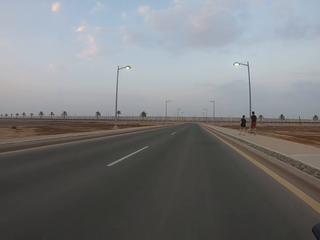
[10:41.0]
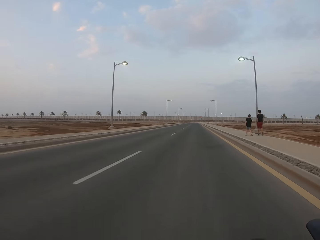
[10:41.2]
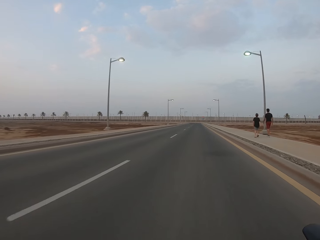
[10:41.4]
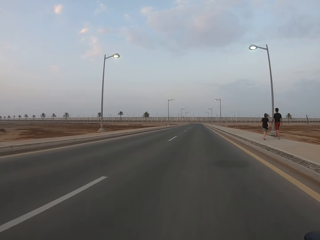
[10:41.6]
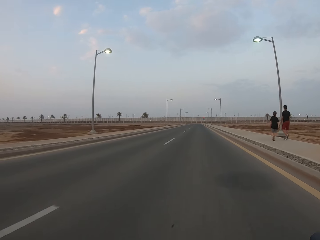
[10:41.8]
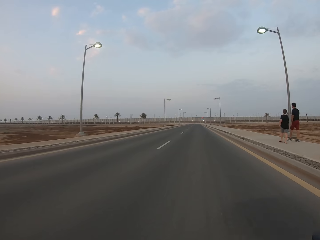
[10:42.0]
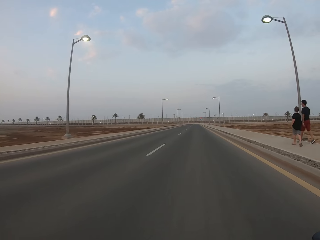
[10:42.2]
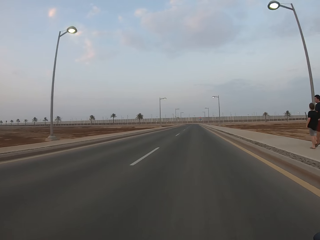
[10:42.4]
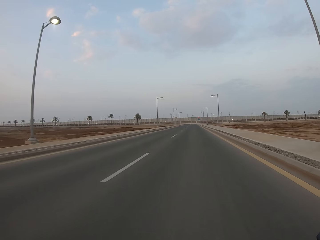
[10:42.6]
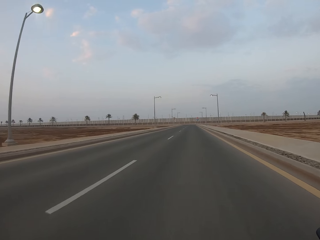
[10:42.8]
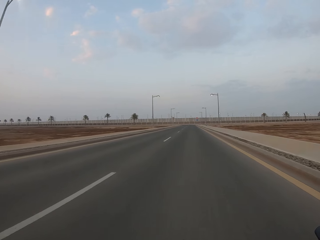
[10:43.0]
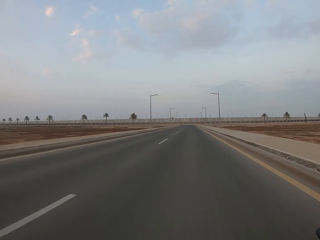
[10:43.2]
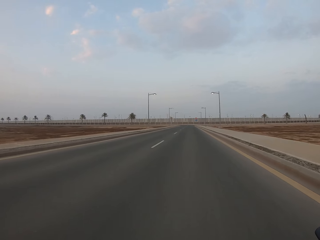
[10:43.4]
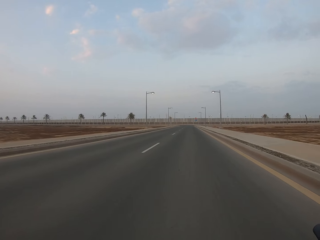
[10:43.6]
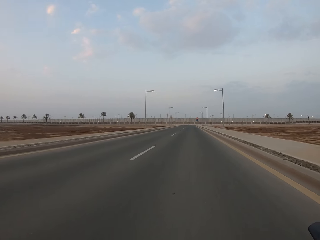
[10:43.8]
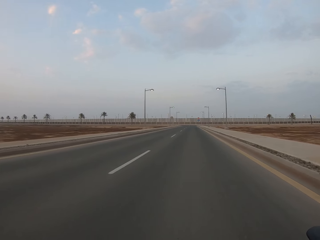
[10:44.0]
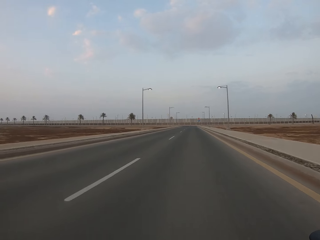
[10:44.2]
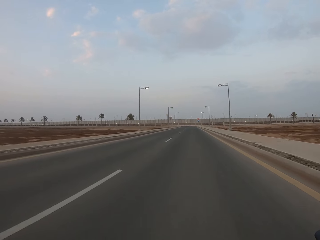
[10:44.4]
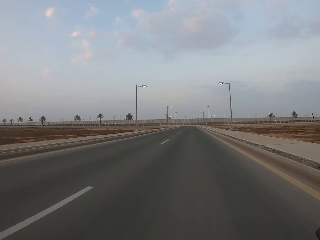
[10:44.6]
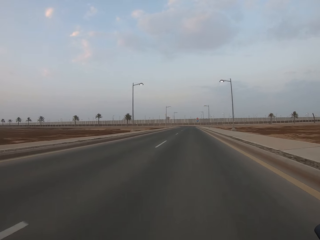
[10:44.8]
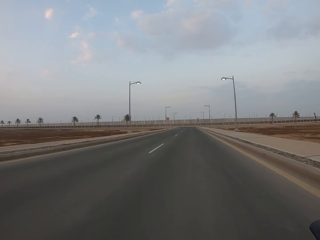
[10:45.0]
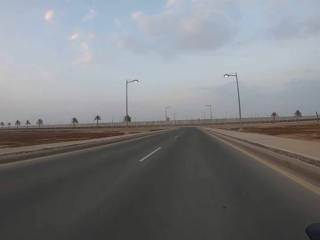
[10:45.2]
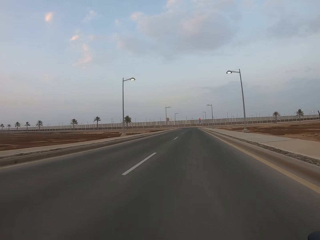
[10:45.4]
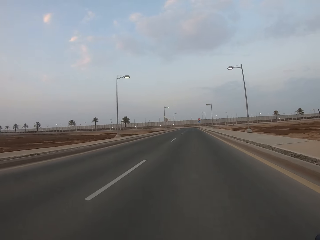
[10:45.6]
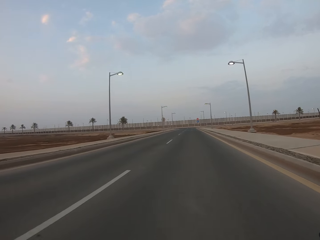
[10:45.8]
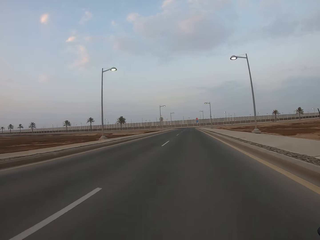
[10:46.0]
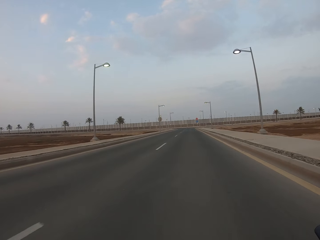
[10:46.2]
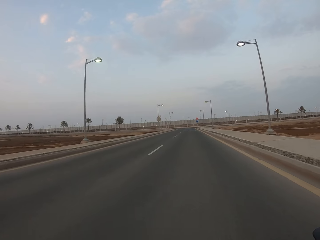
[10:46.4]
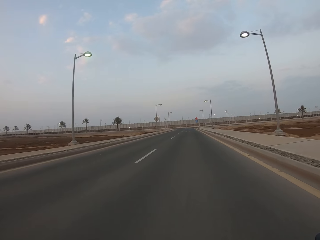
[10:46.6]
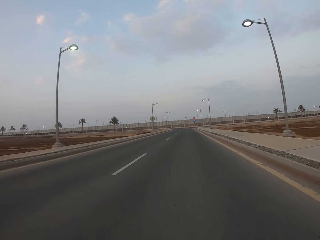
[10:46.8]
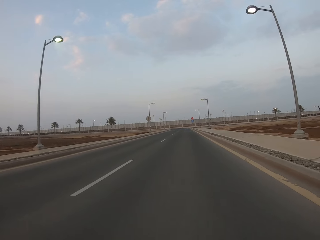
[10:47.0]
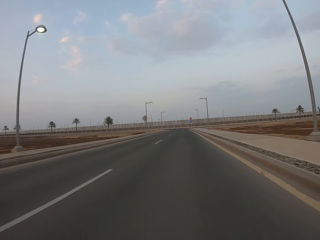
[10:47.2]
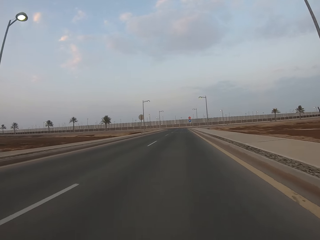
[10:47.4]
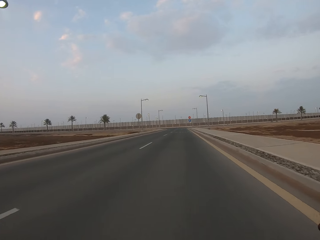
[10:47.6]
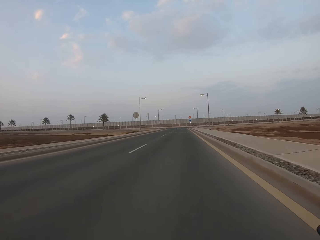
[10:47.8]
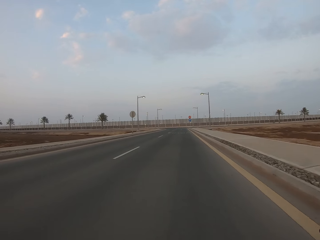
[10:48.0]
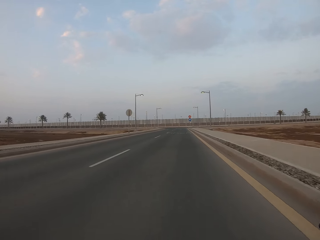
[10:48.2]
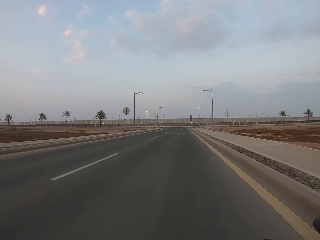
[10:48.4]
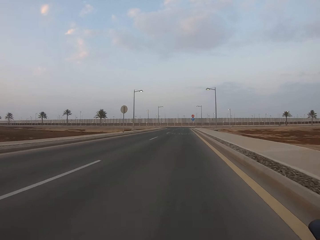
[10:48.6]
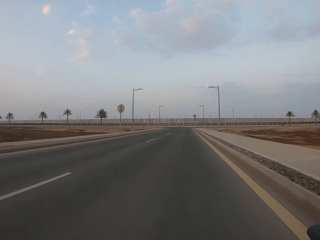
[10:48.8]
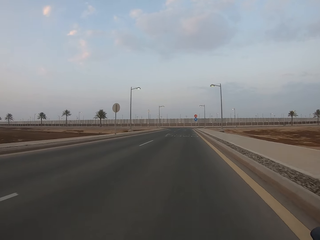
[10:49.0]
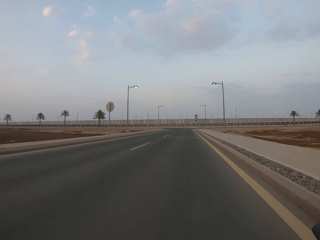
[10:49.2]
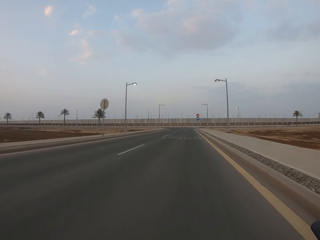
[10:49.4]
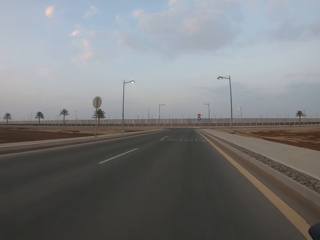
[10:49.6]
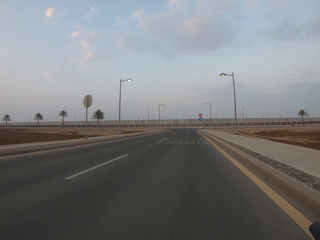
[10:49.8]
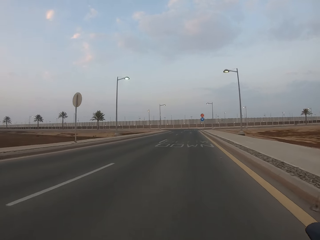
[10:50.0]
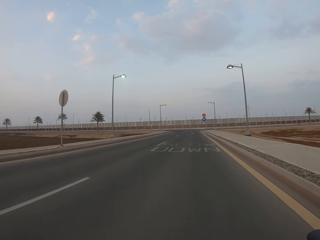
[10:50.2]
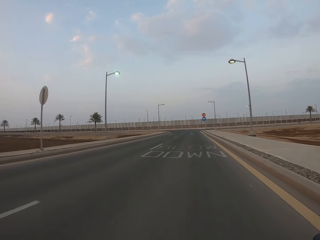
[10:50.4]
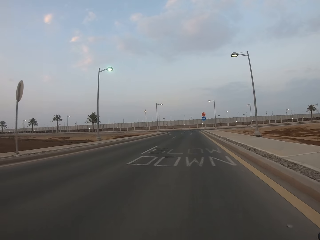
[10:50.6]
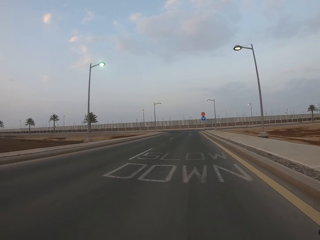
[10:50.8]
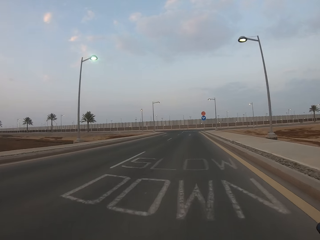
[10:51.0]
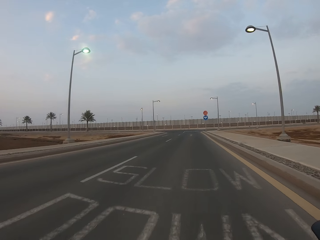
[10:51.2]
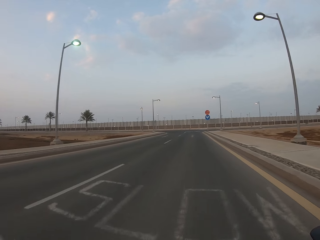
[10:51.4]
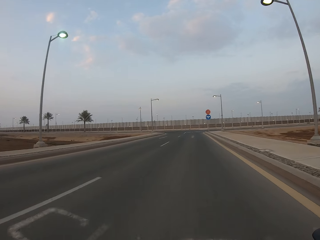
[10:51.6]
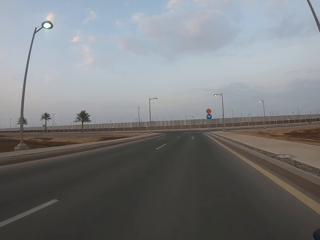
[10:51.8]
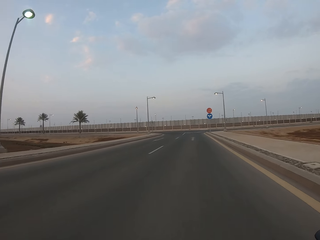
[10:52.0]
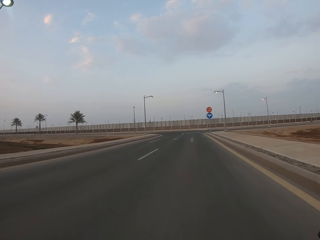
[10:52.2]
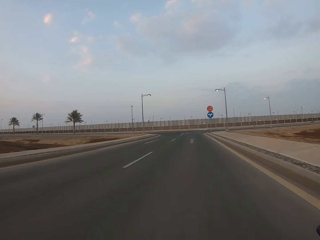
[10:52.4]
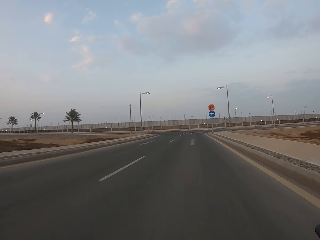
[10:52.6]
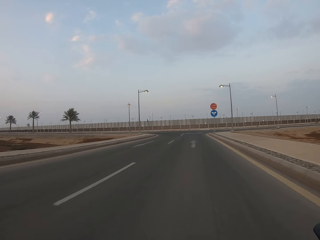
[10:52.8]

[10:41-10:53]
The camera wearer cycles past a pedestrian and another pedestrian.

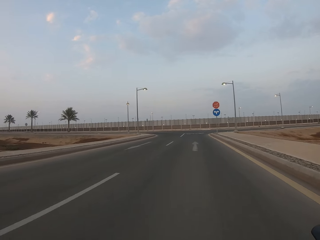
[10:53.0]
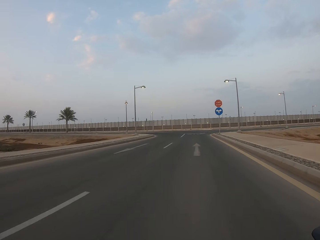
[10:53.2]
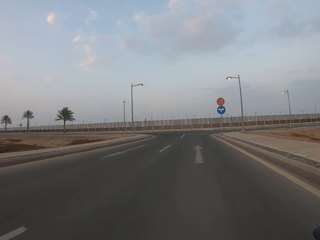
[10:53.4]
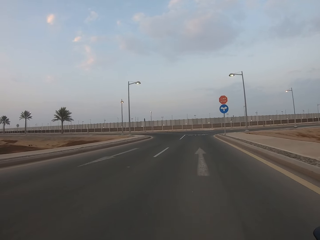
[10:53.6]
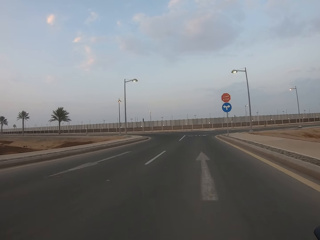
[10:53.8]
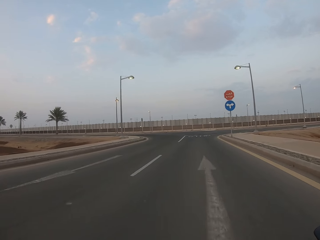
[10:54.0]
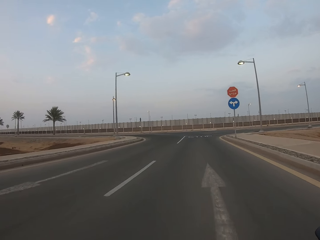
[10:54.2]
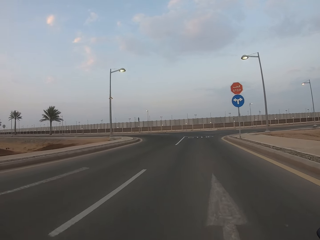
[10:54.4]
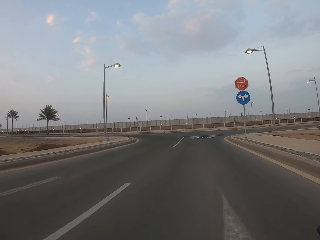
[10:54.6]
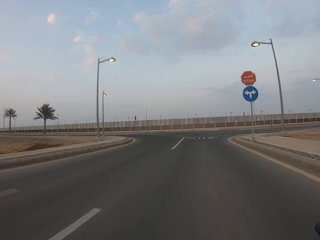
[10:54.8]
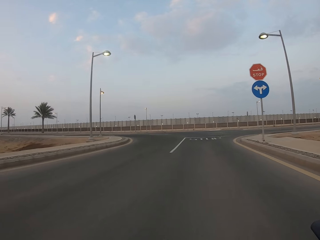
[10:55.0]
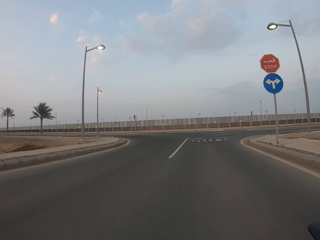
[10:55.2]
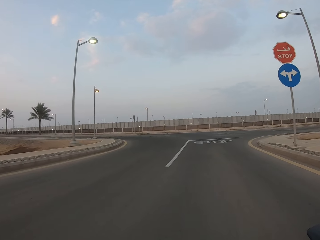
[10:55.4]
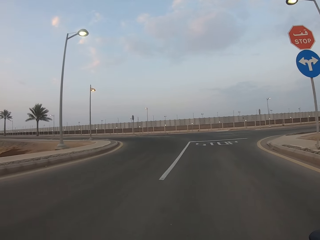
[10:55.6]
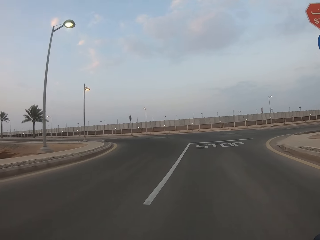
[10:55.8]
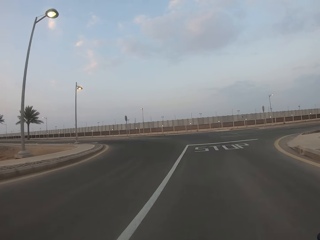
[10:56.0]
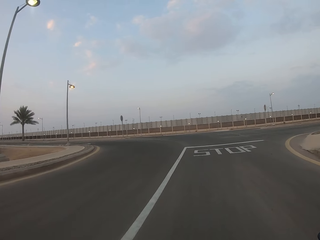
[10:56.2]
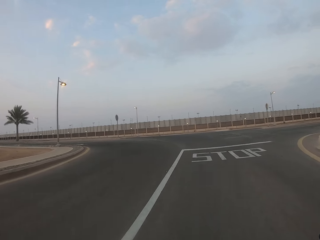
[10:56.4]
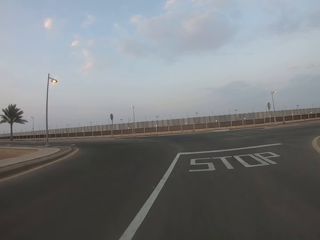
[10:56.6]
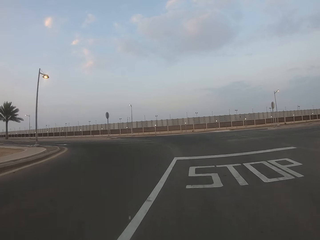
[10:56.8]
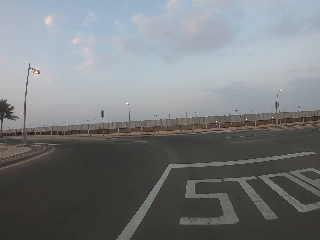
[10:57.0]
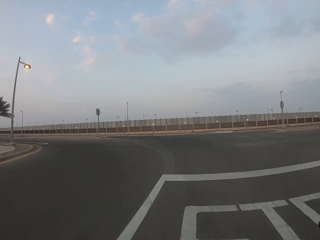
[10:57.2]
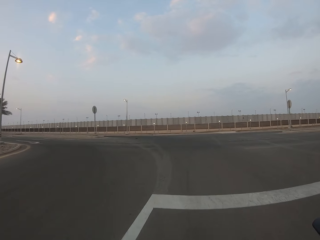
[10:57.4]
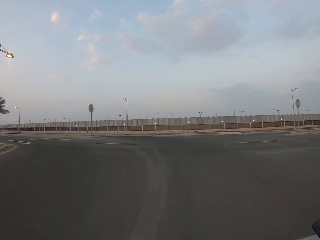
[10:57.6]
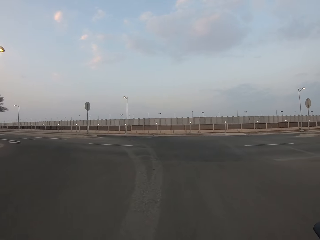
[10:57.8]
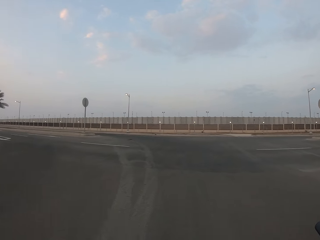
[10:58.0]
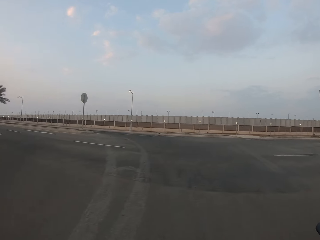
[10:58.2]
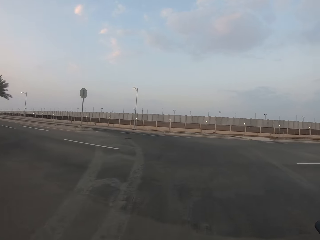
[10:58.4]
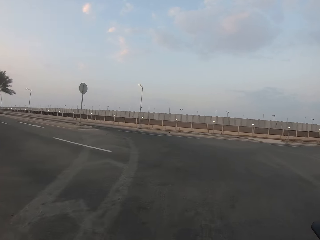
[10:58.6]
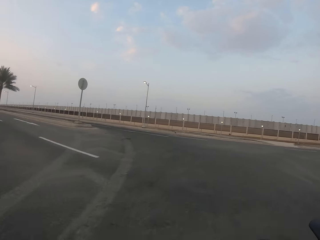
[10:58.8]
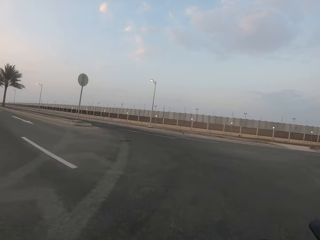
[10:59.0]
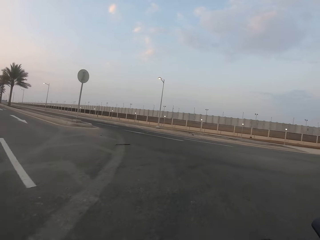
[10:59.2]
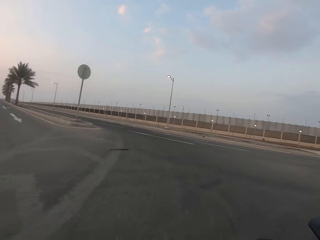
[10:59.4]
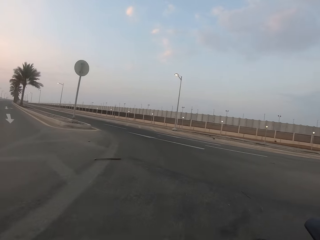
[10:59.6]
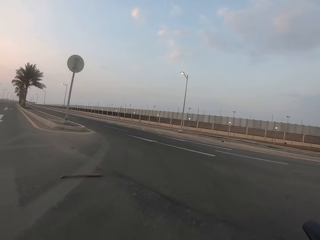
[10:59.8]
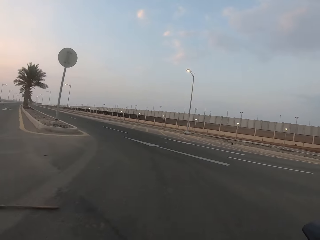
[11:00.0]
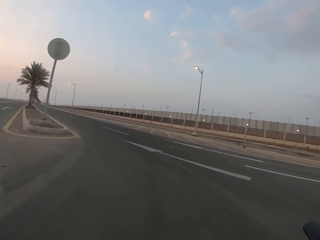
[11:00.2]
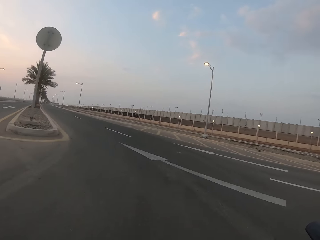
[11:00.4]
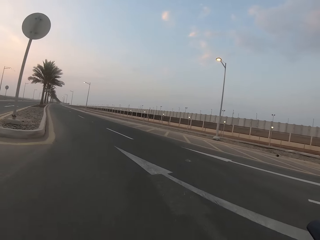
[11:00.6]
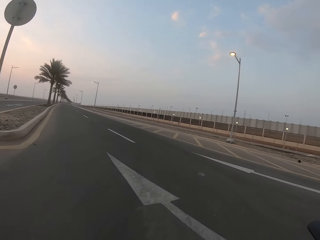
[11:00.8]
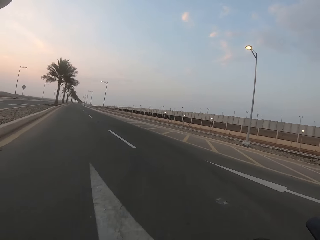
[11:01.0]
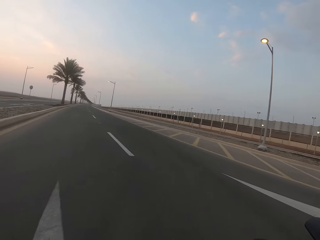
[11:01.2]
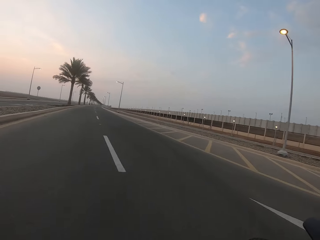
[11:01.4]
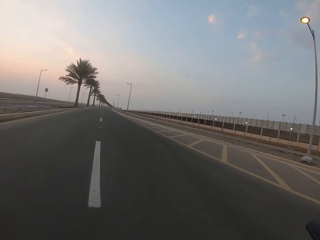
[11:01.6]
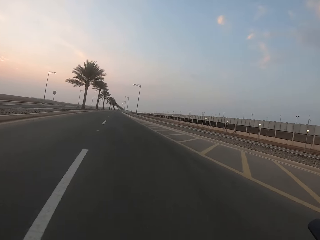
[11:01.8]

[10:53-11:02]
The camera wearer crosses the road. They turn left at an intersection. They ride a bicycle on the road.
